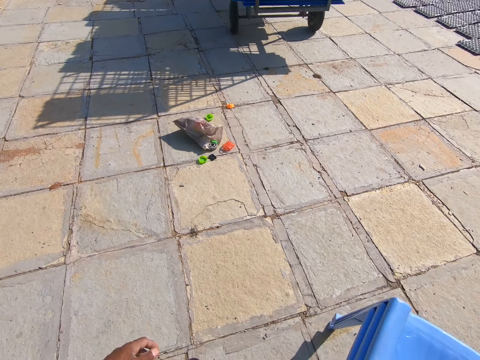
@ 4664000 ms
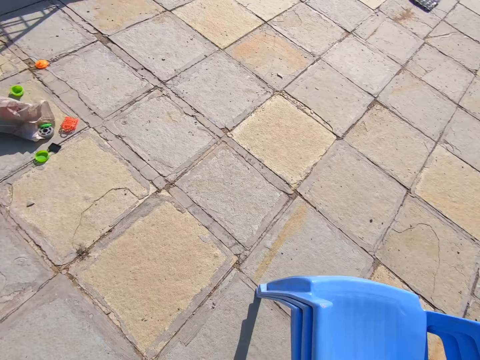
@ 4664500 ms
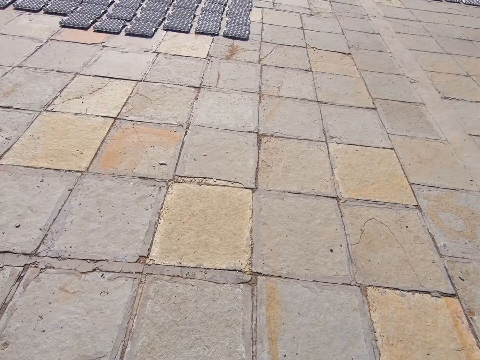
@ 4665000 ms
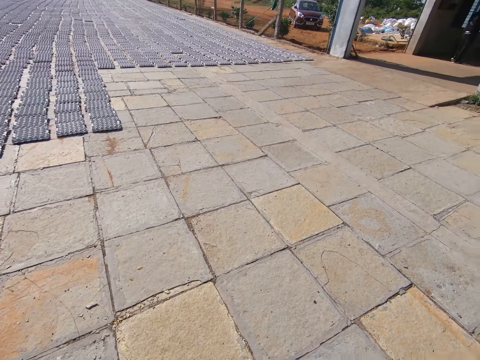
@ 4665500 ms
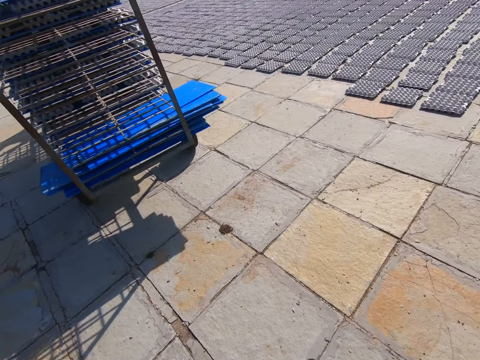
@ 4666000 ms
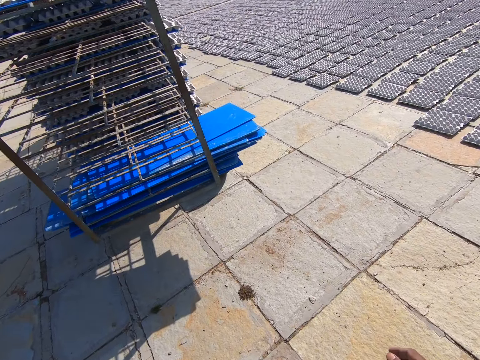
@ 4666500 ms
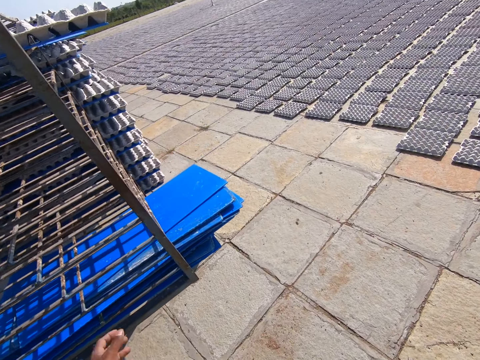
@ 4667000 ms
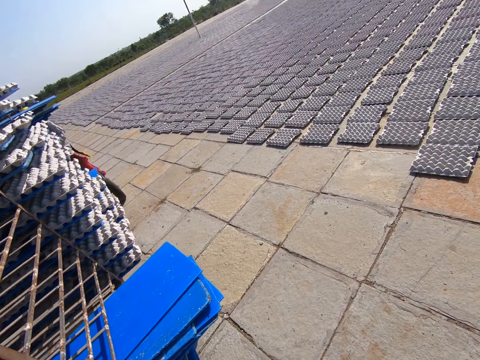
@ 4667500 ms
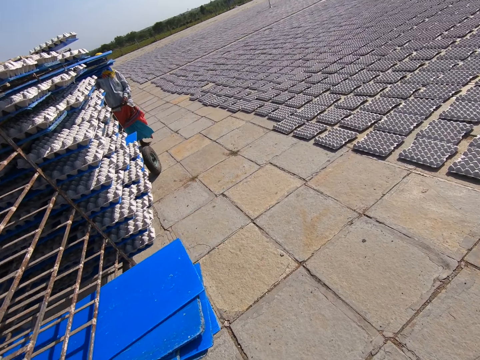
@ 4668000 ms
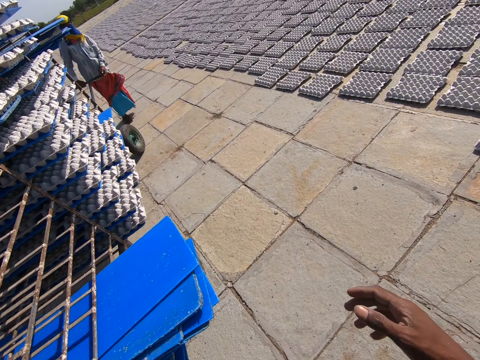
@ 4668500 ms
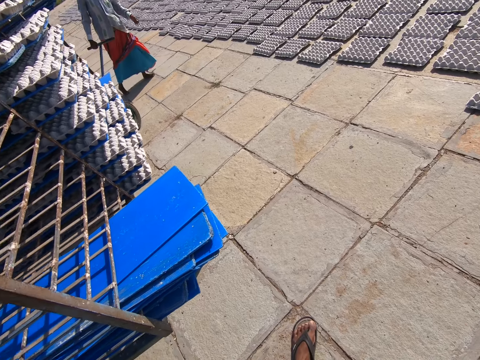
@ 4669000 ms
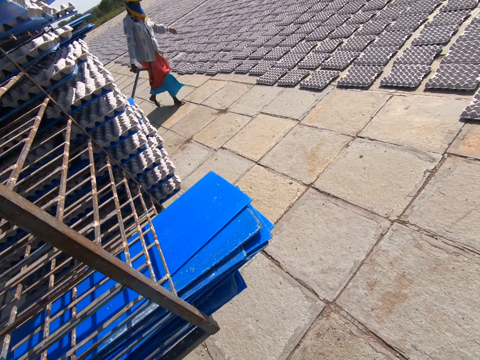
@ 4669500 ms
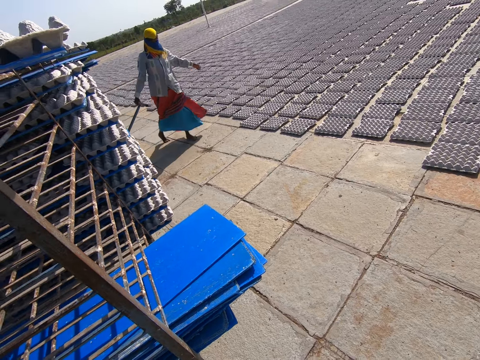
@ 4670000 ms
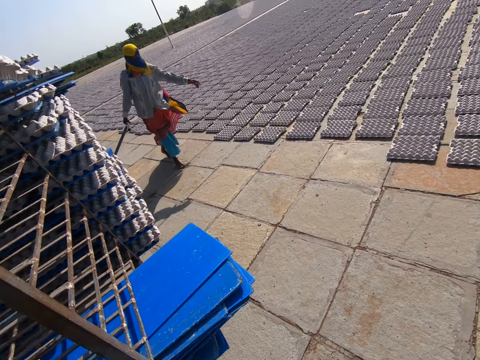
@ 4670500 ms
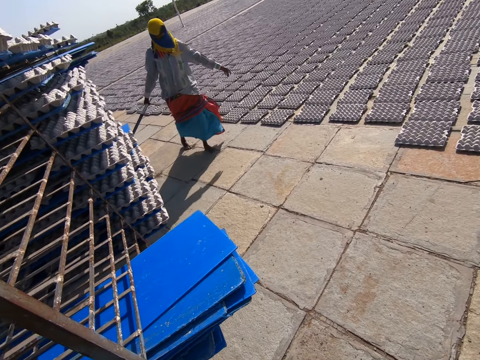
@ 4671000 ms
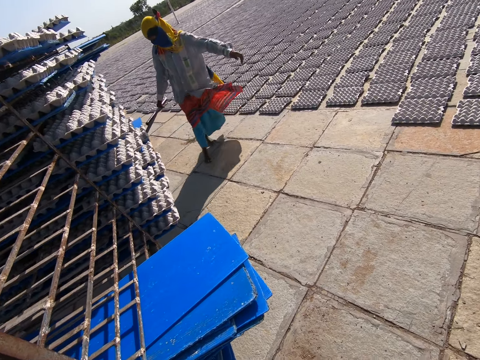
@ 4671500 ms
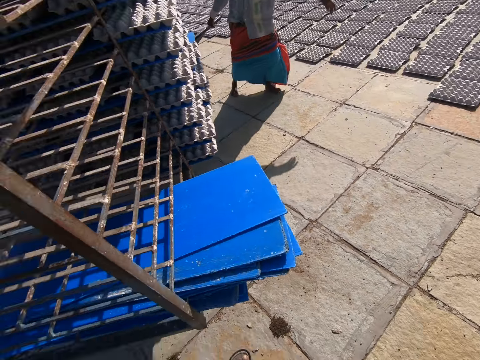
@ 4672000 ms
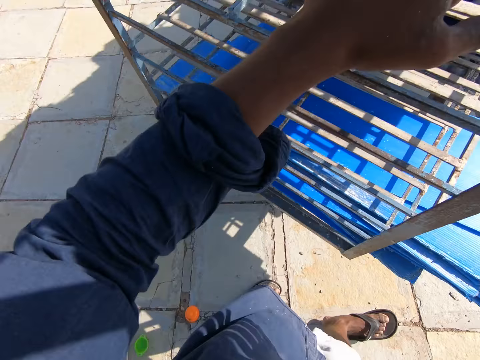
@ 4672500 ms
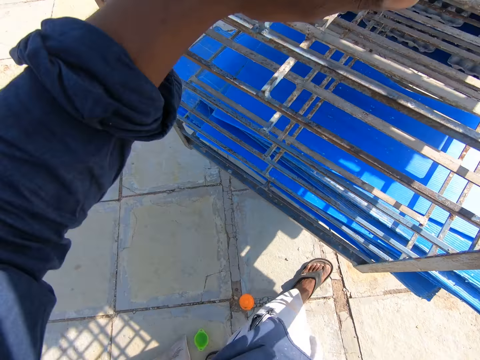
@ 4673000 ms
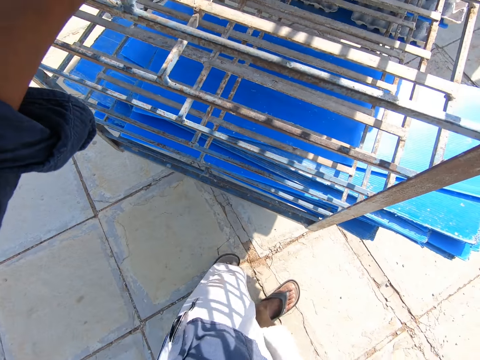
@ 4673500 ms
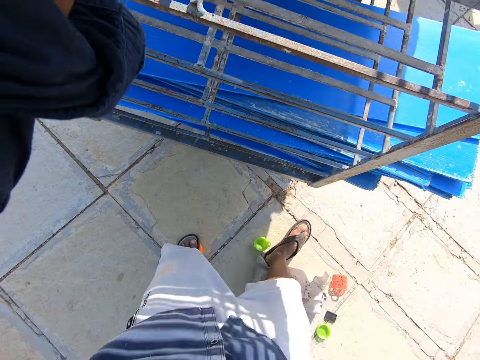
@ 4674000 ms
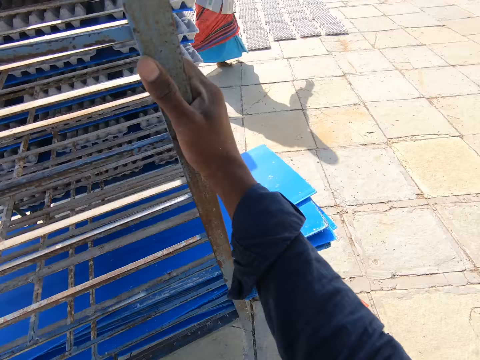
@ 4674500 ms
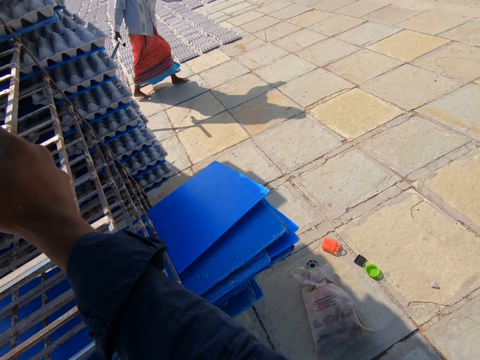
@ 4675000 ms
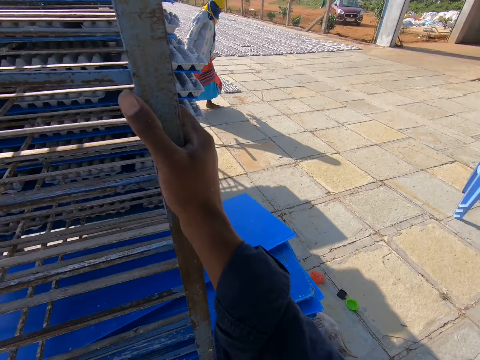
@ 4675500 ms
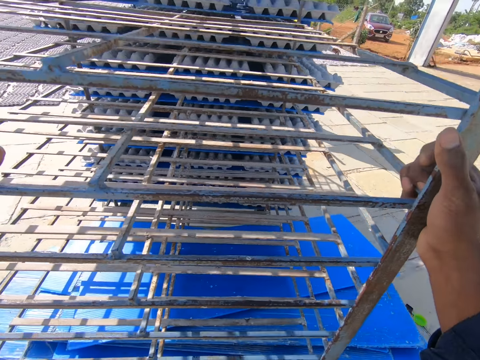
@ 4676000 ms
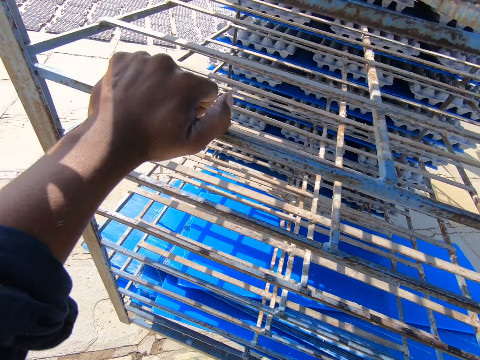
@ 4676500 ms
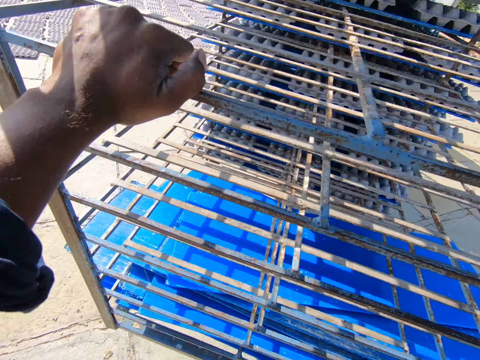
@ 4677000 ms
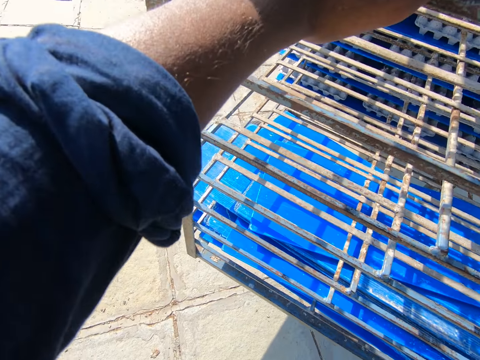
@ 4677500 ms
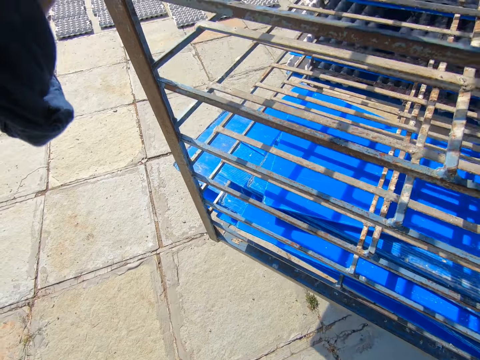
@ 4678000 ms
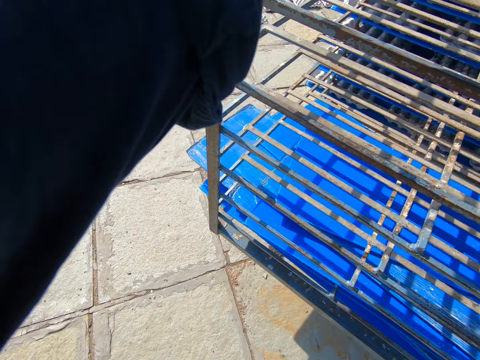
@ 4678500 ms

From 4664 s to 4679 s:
The camera wearer walks towards the cart. They adjust the position of the cart. The man pulls the shelf with his right hand. The camera wearer pushes the shelf with both hands.

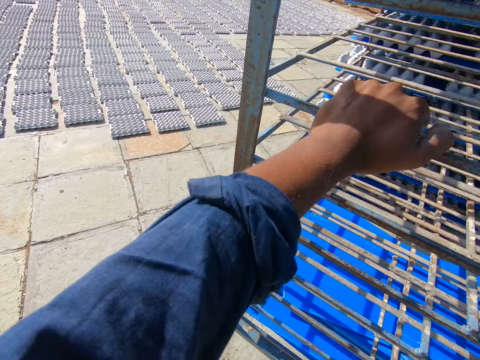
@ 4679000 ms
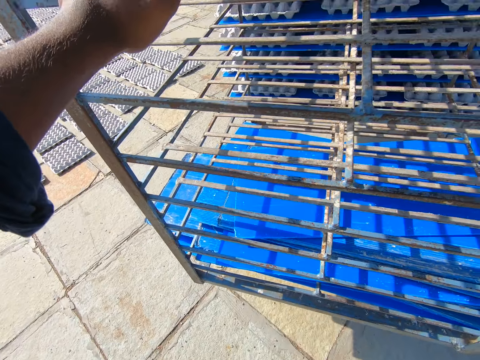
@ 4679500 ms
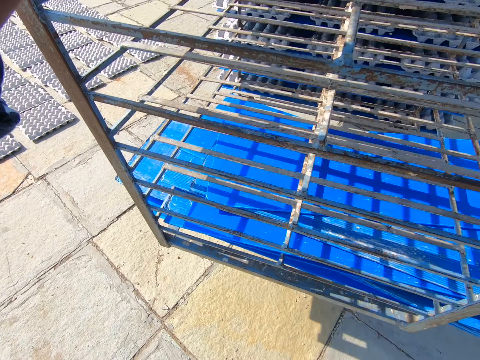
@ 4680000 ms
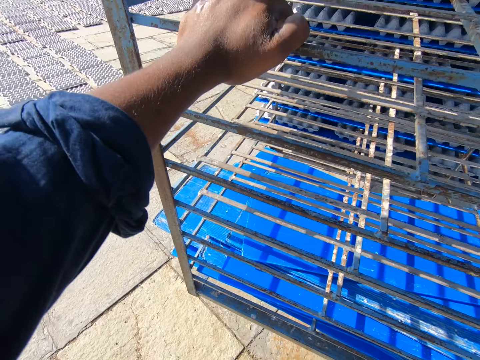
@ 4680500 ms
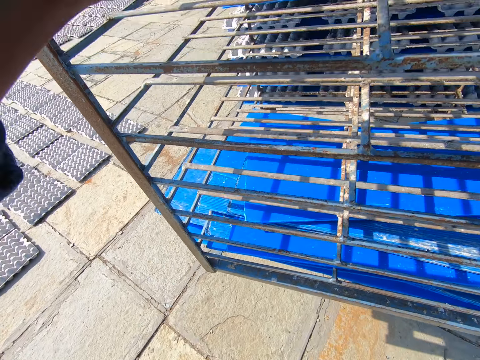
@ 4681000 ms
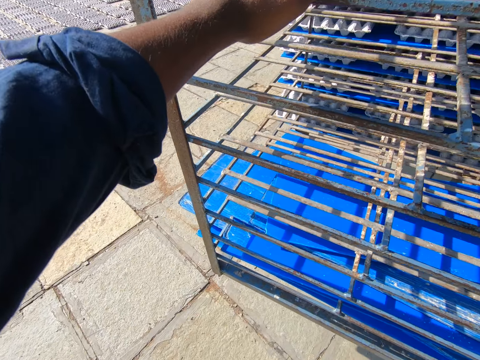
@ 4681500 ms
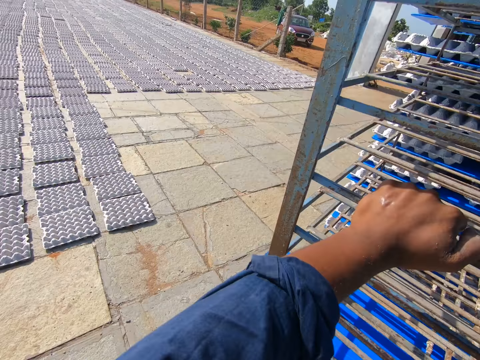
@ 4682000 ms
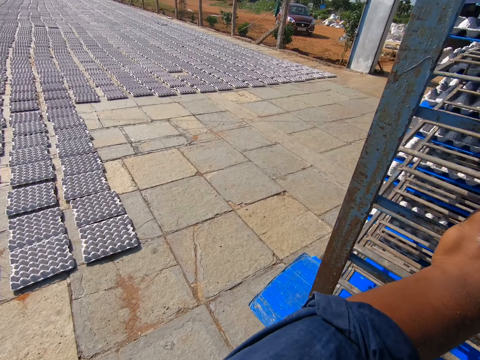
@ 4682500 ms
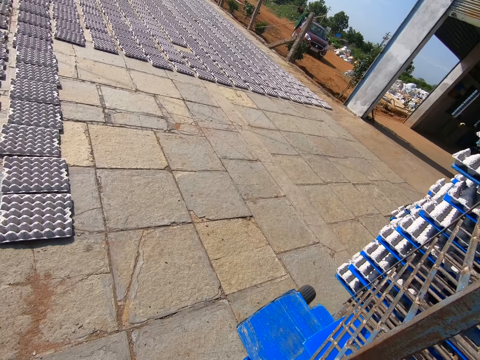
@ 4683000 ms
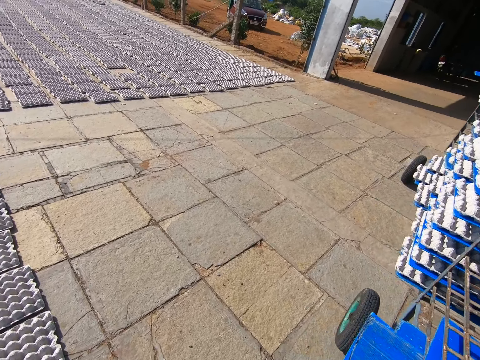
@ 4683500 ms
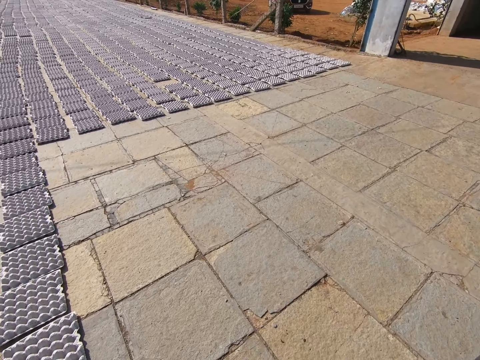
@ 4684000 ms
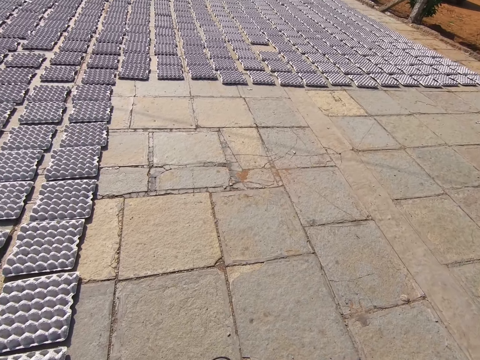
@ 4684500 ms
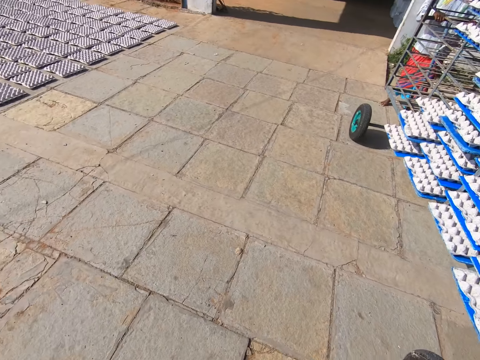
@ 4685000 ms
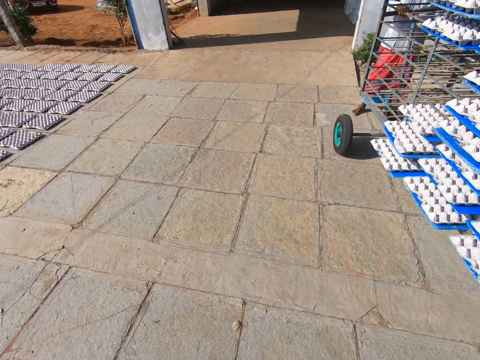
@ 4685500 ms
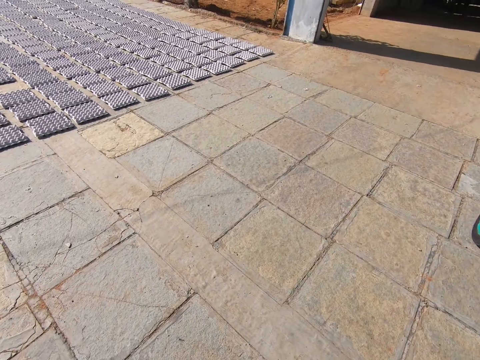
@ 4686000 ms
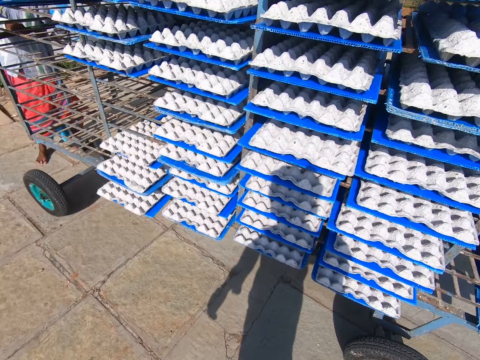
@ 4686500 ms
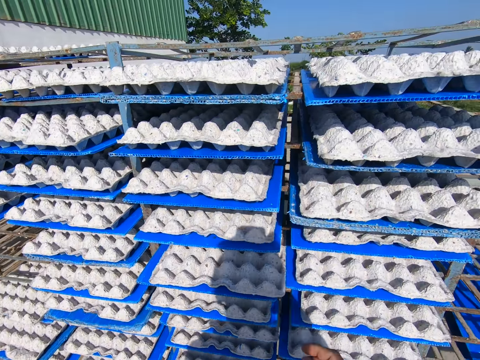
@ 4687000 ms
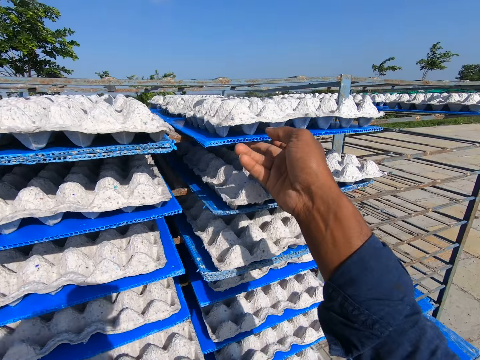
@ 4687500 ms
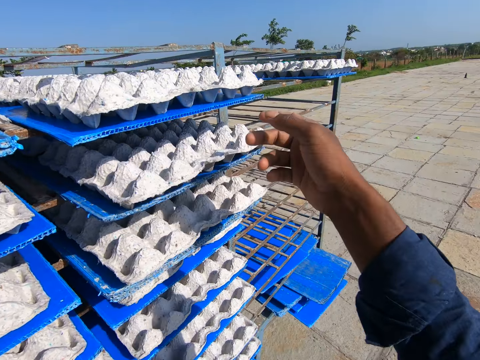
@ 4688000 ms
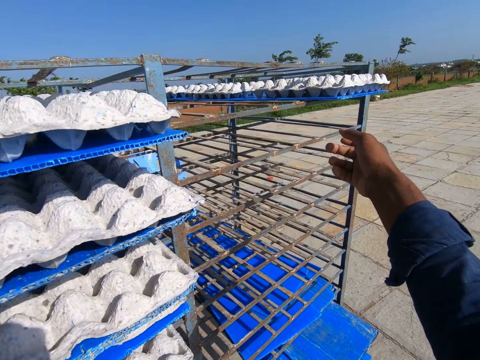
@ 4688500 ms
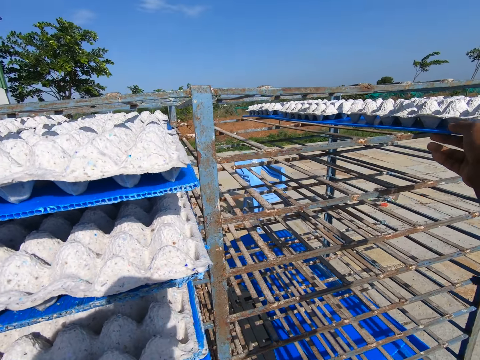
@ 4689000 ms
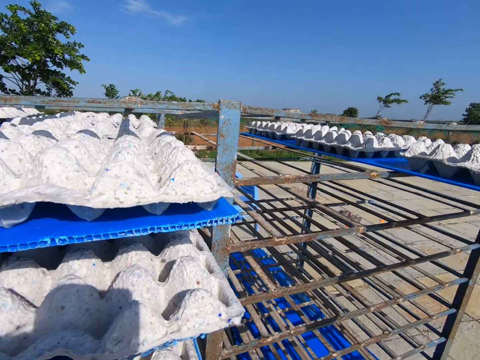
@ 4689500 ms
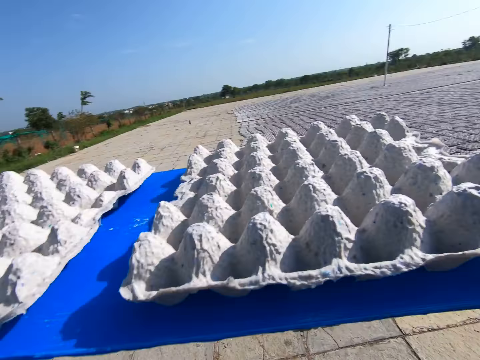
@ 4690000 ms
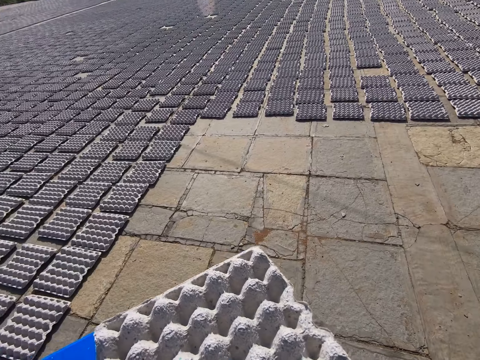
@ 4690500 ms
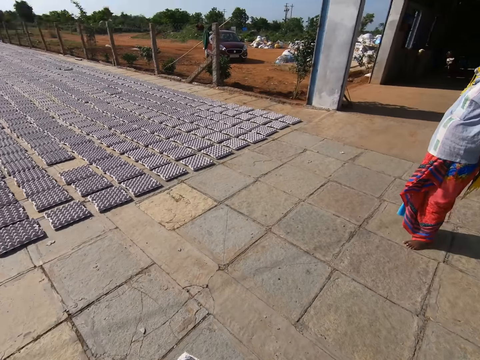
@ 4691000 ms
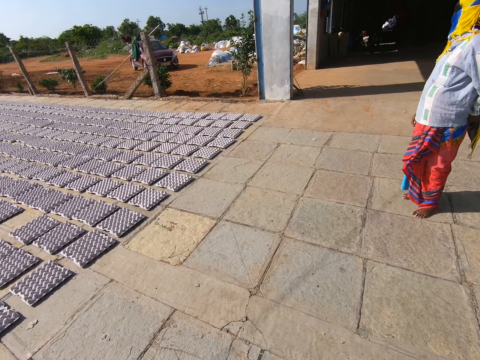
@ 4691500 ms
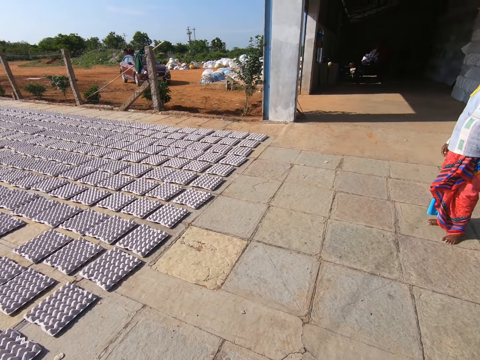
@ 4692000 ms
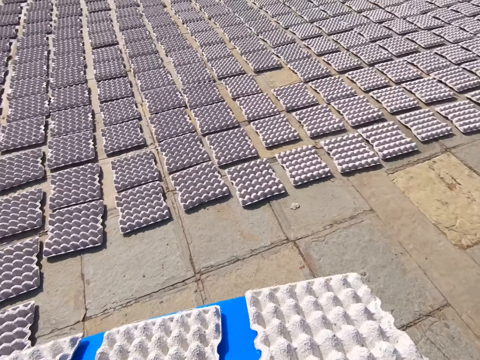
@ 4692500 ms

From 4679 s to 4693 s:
The camera wearer moves towards another part of the cart. He picks up a tray or platform of egg crates on the shelf with both hands. He holds the platform with both his hands. He walks towards the trays of eggs.
